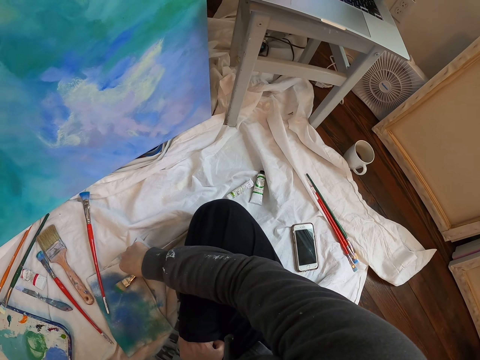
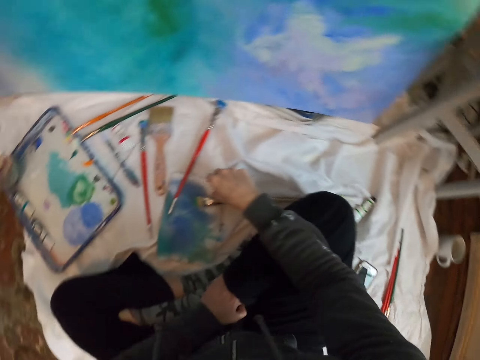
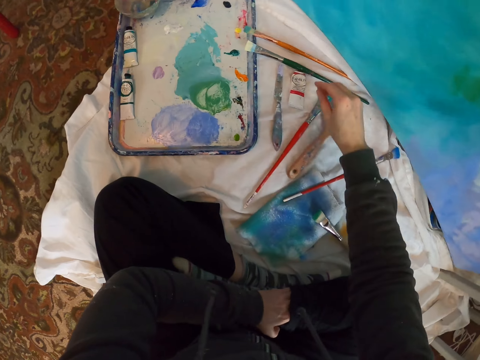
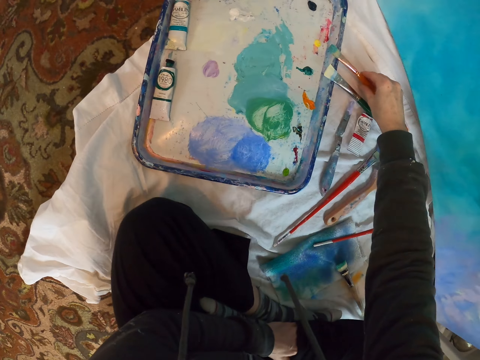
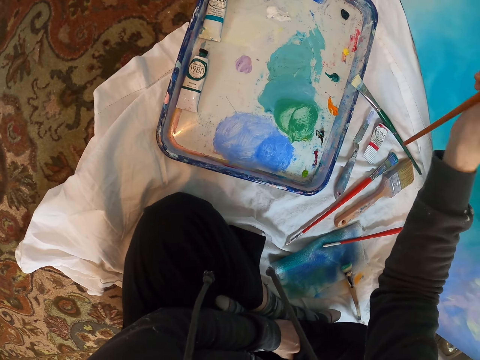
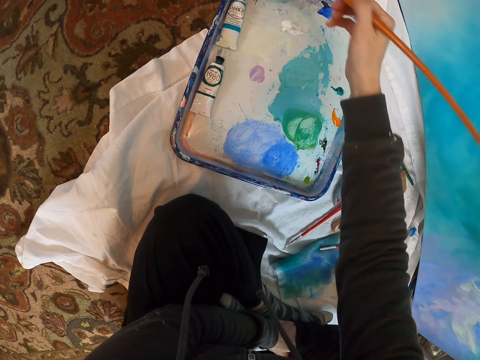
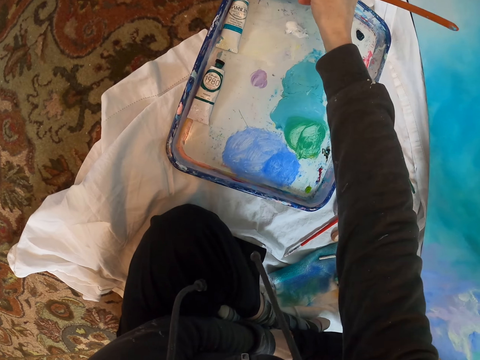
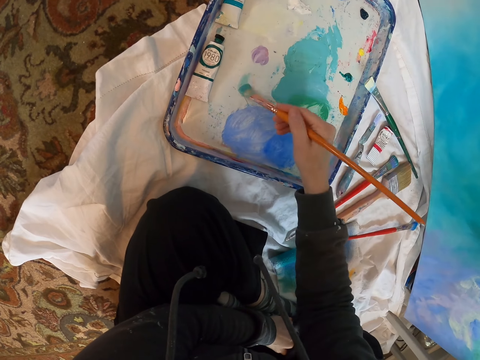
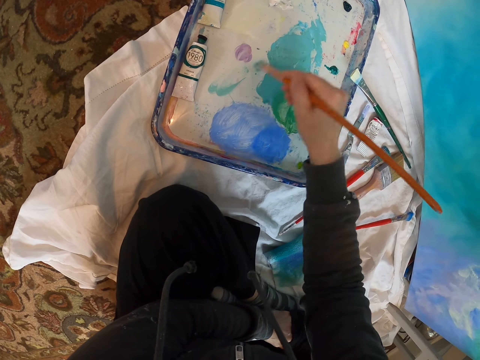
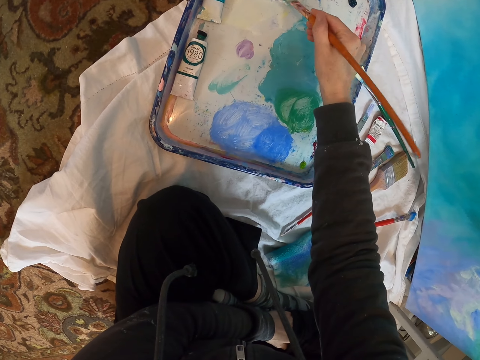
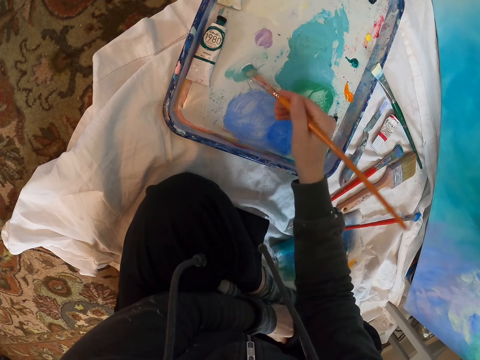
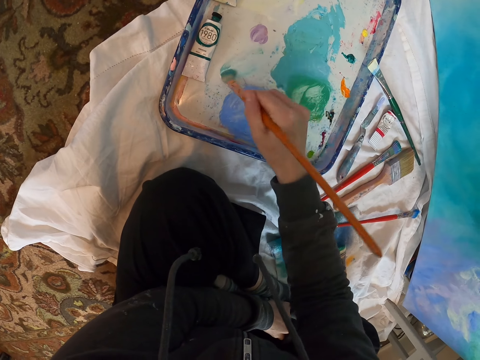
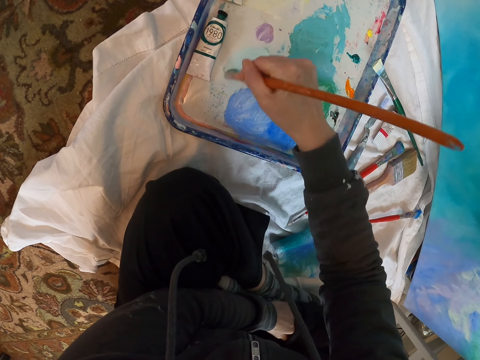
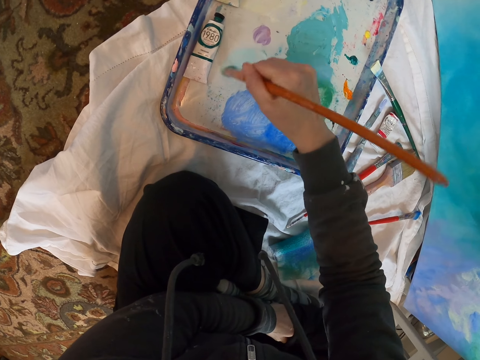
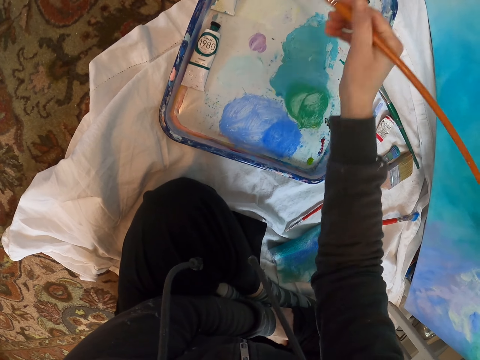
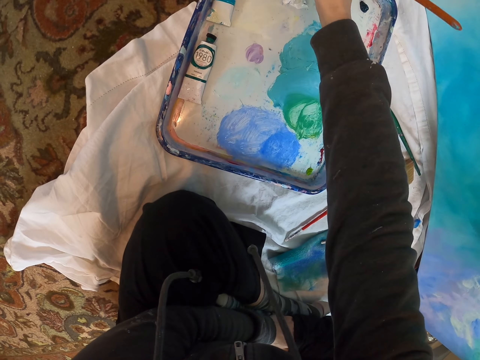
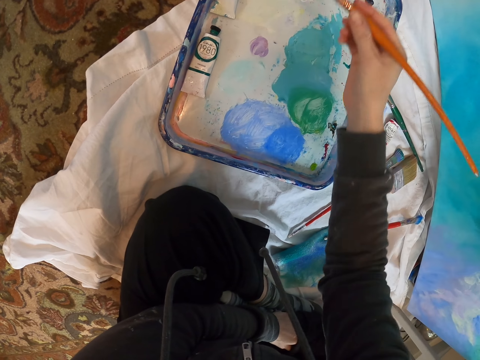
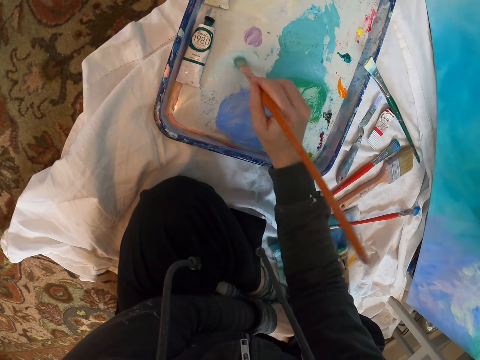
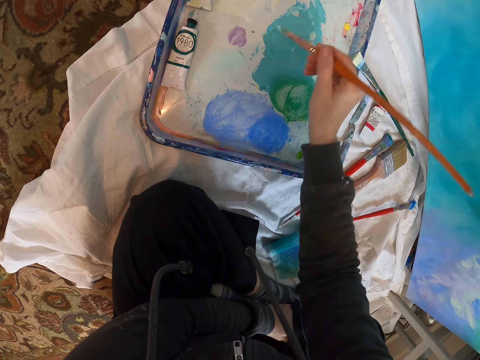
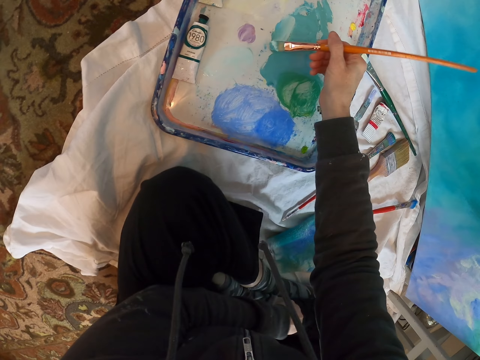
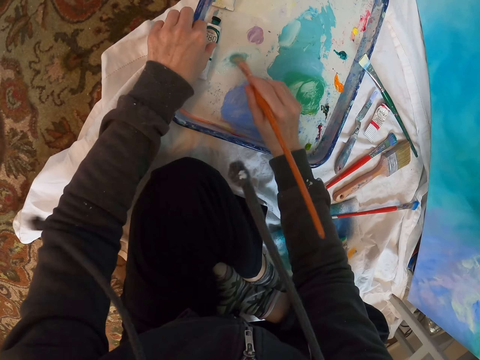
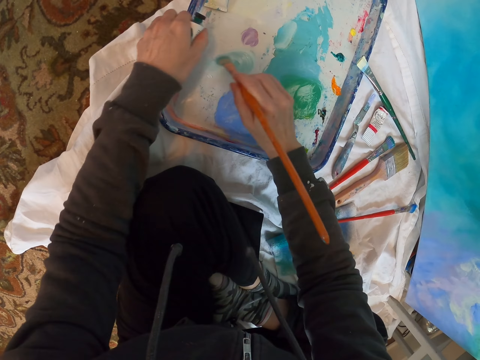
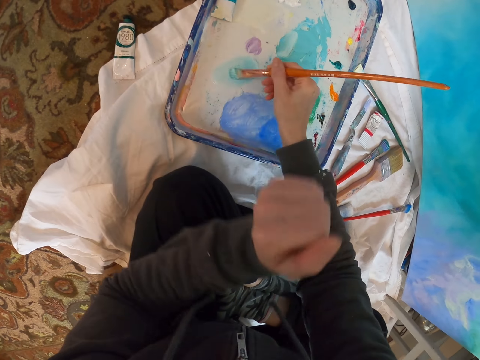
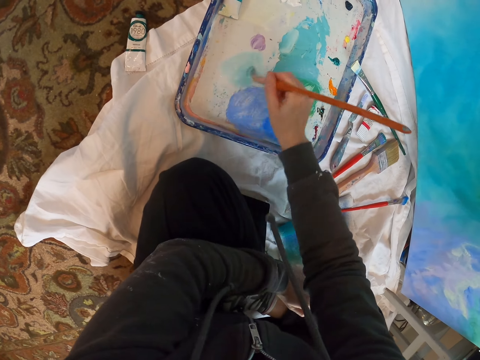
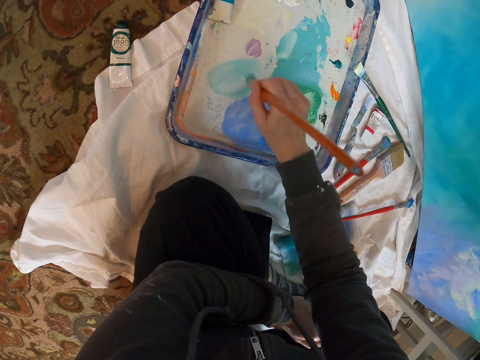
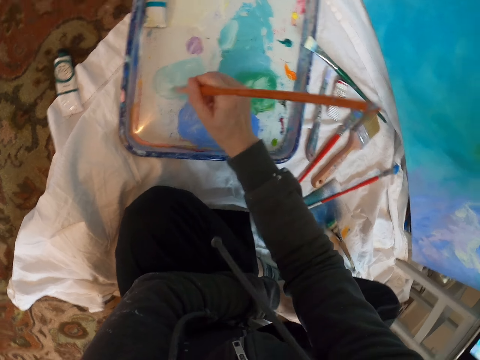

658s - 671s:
The camera wearer looks at the laptop. They put the paint brush down. They pick up the paint brush. They dip the paint brush into the paint. They mix paint on a paint palette. They remove a paint bottle from the plate. They dip the paint brush into the paint.

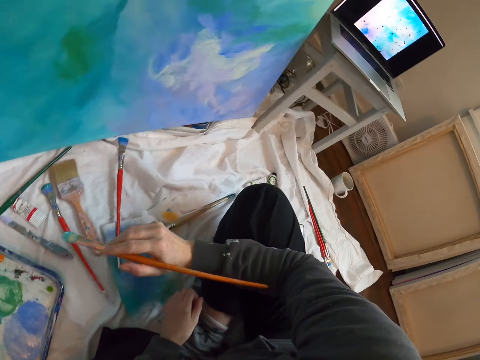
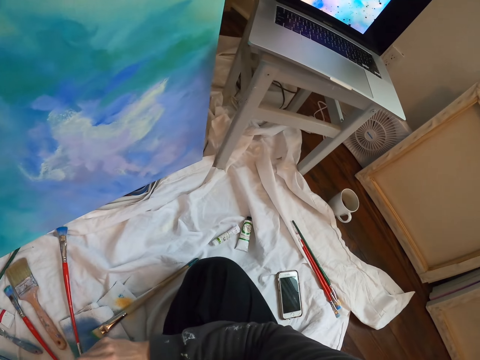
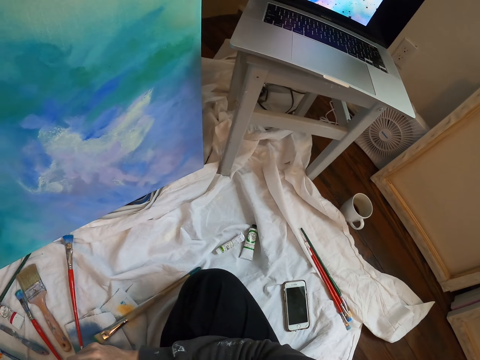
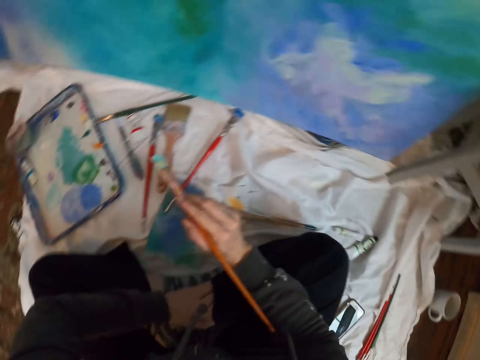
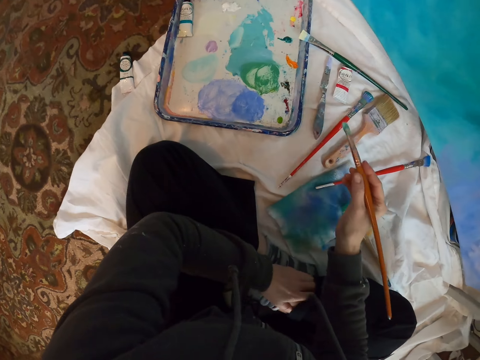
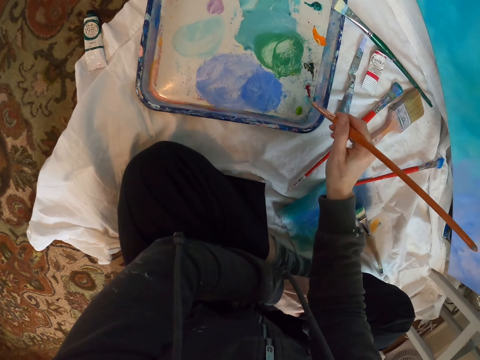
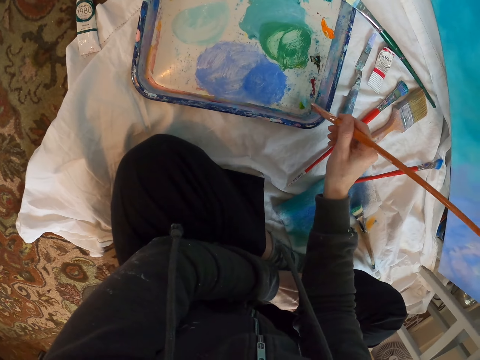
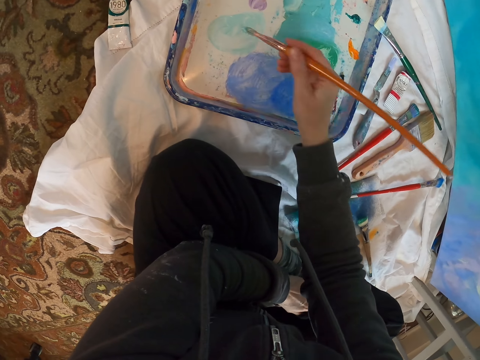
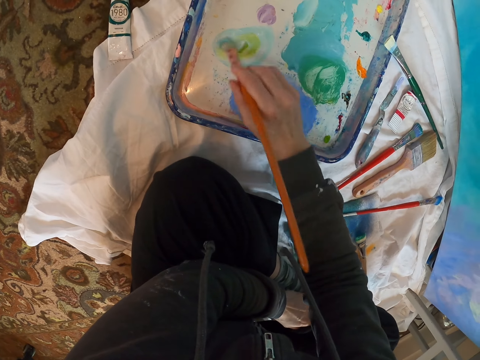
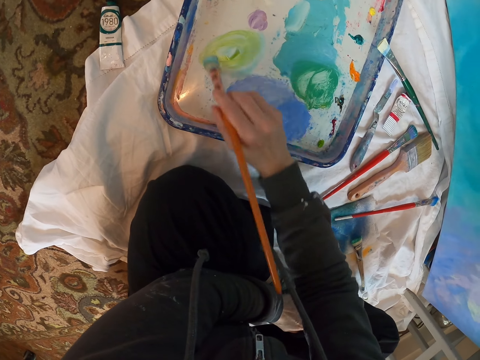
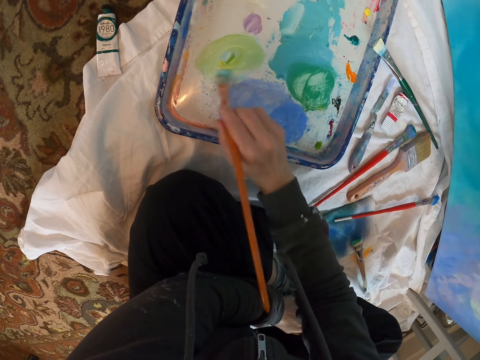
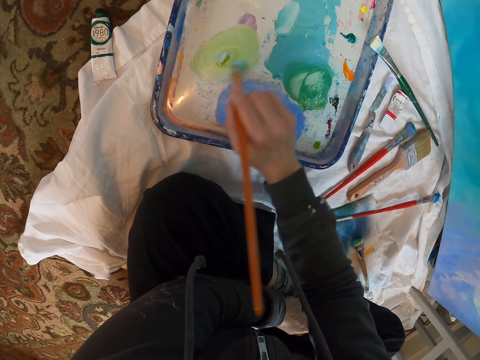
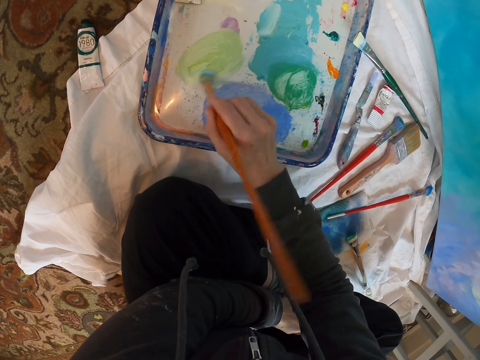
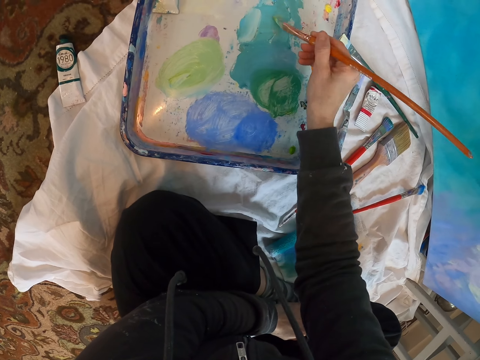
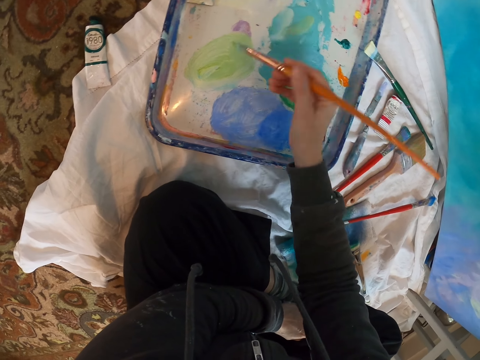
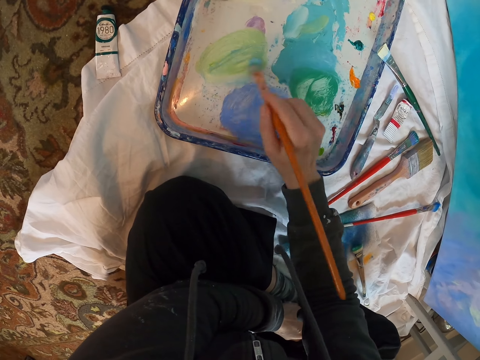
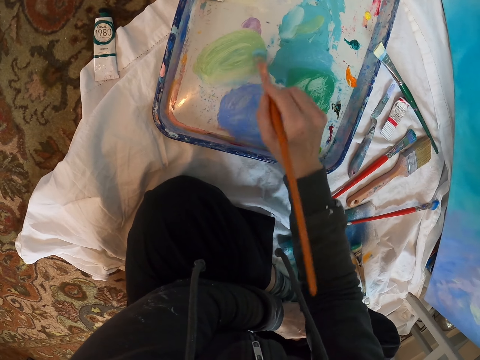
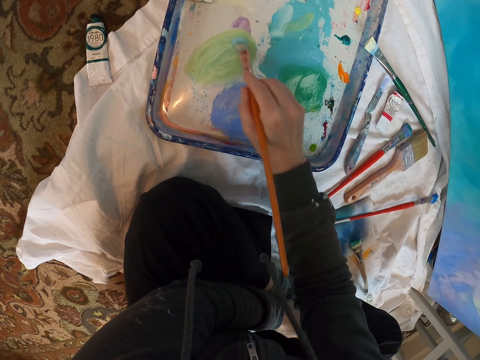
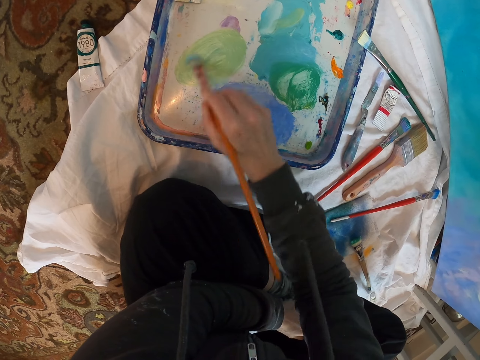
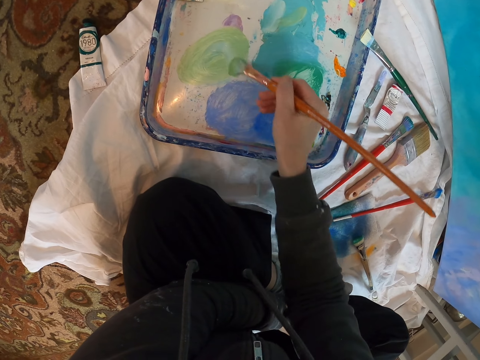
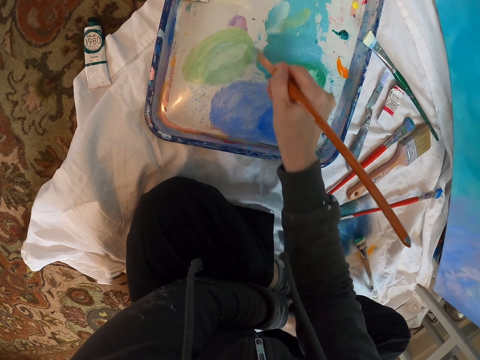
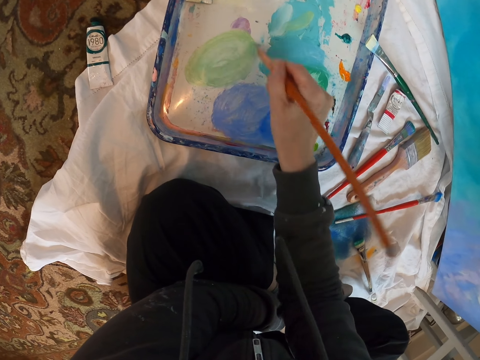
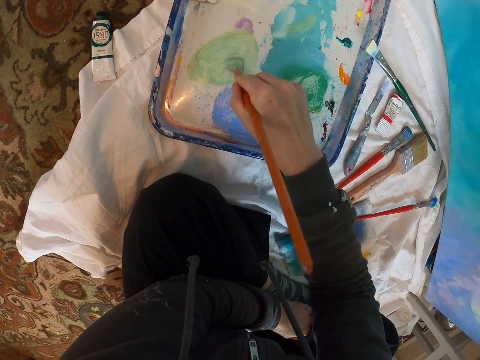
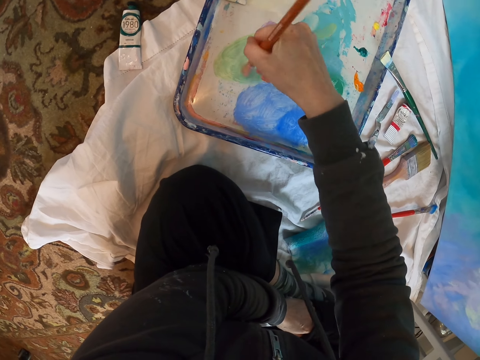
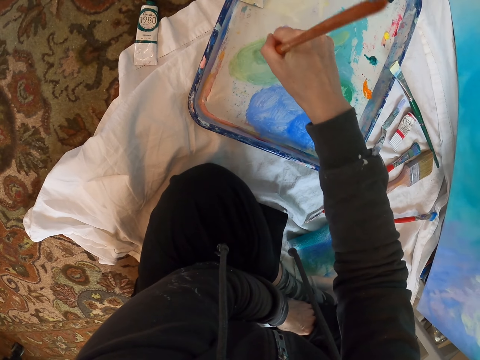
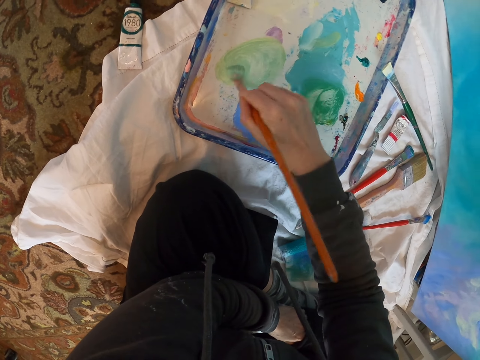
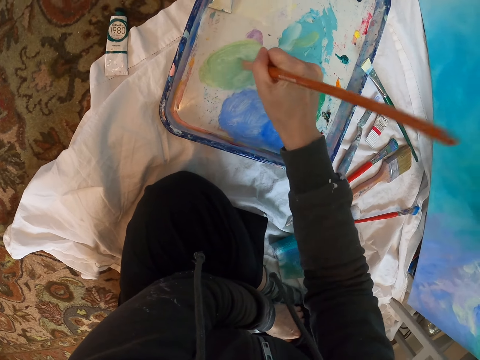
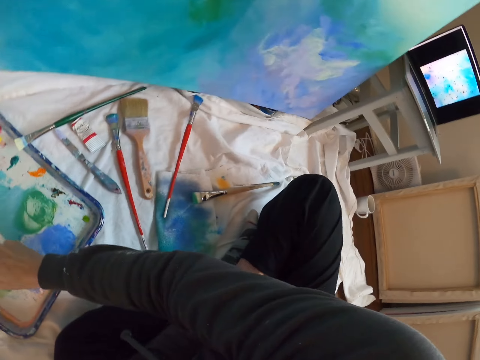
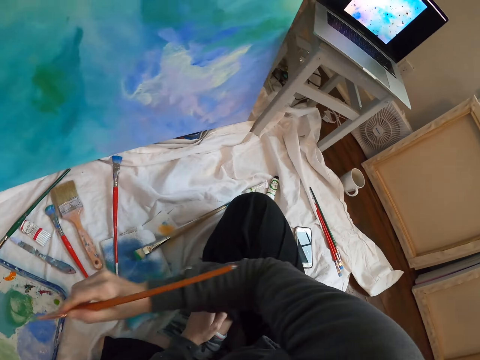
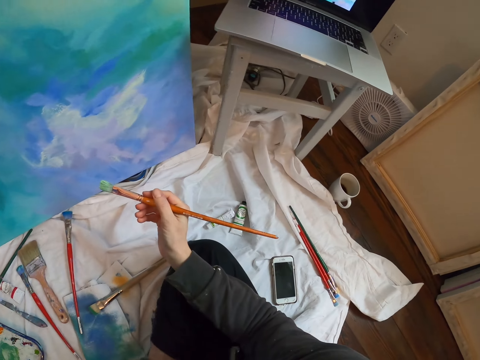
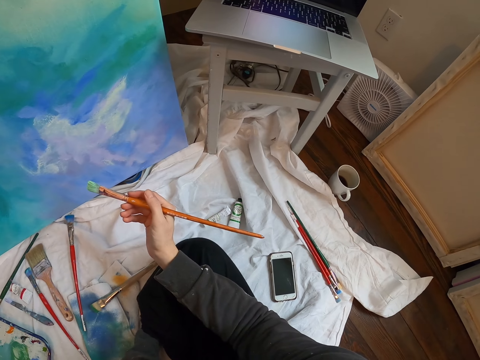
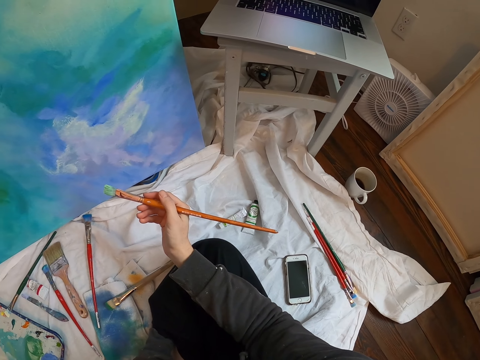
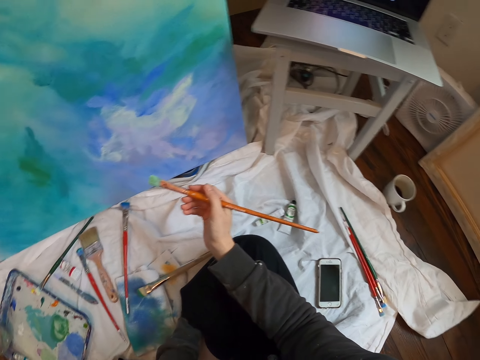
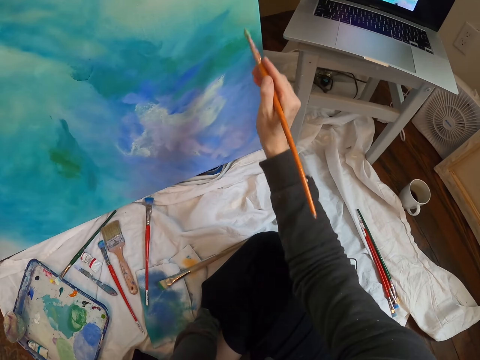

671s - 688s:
The camera wearer looks at the laptop. They look around. They dip a paint brush into the paint. They mix paint on a paint palette. They look at the laptop.
